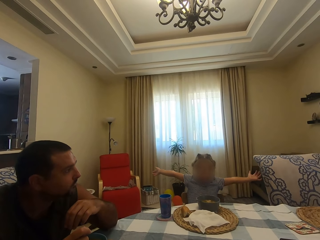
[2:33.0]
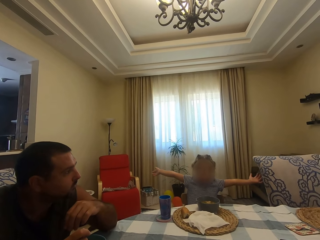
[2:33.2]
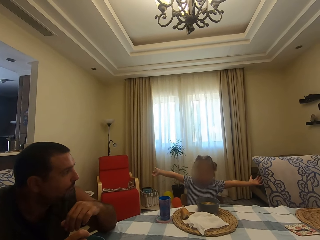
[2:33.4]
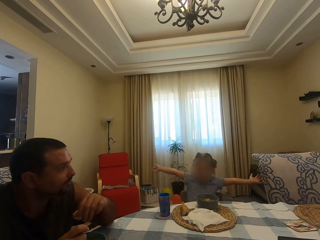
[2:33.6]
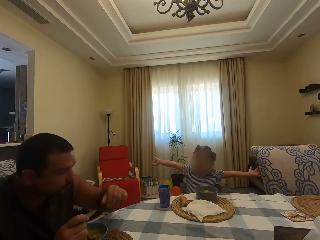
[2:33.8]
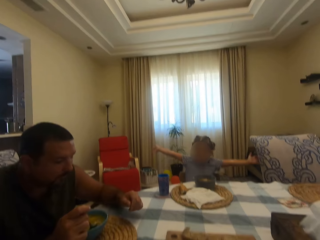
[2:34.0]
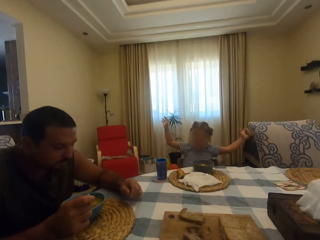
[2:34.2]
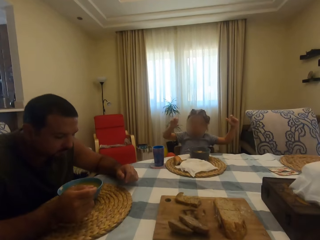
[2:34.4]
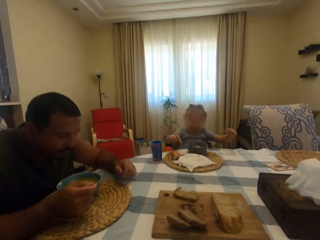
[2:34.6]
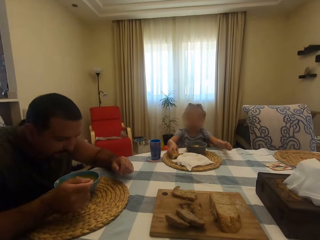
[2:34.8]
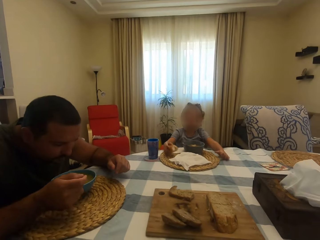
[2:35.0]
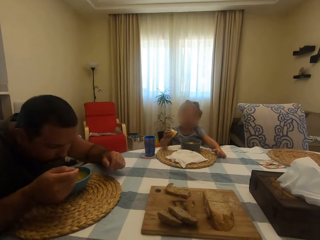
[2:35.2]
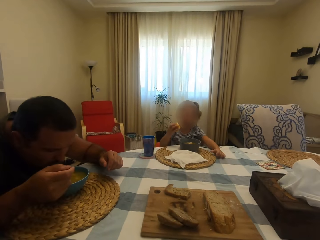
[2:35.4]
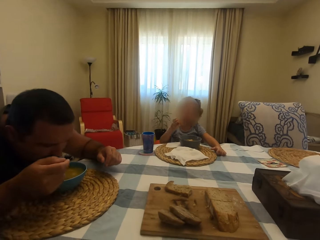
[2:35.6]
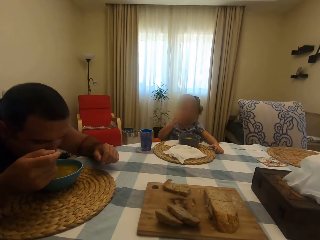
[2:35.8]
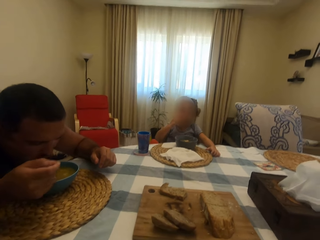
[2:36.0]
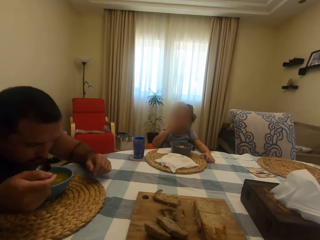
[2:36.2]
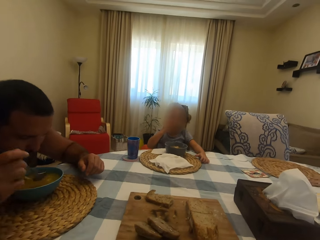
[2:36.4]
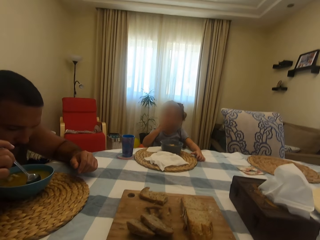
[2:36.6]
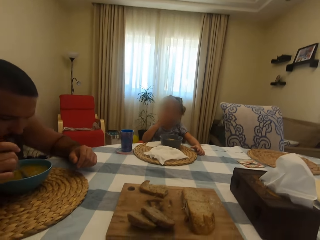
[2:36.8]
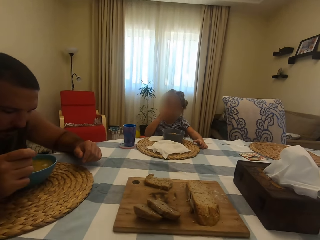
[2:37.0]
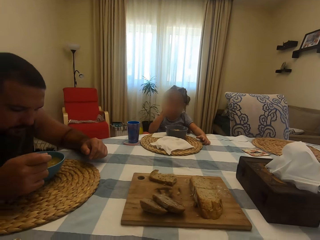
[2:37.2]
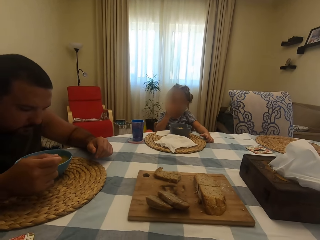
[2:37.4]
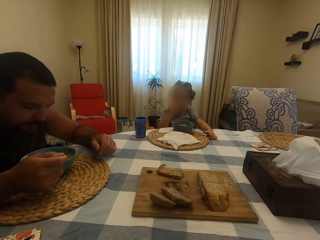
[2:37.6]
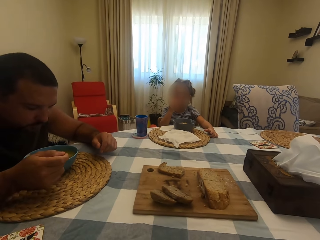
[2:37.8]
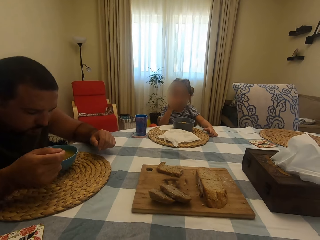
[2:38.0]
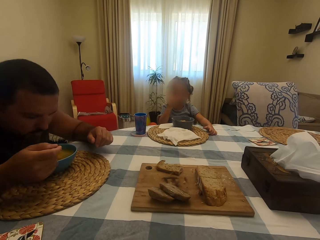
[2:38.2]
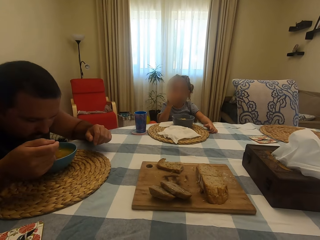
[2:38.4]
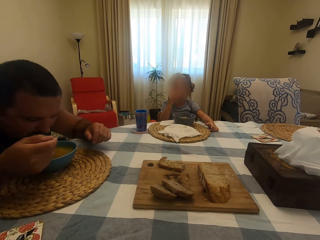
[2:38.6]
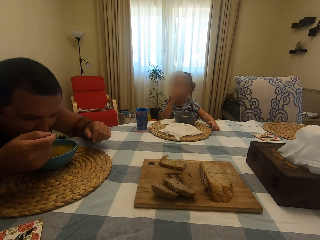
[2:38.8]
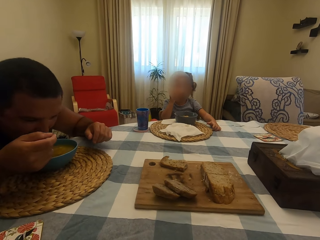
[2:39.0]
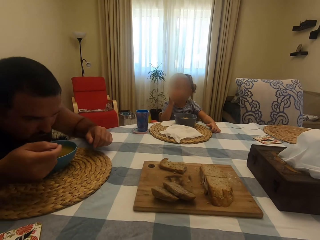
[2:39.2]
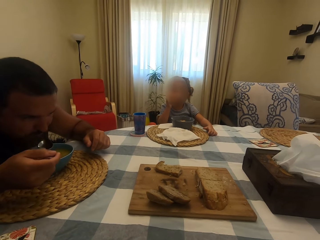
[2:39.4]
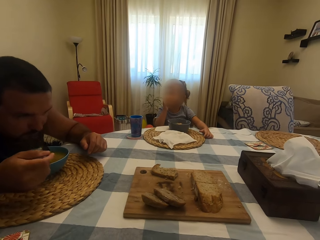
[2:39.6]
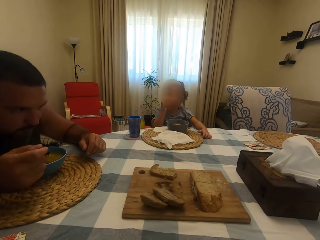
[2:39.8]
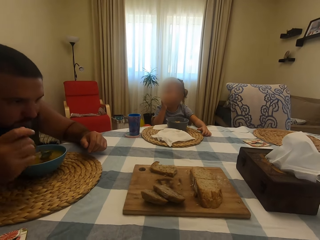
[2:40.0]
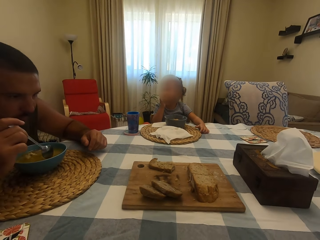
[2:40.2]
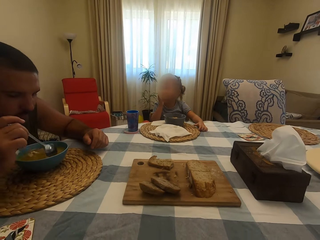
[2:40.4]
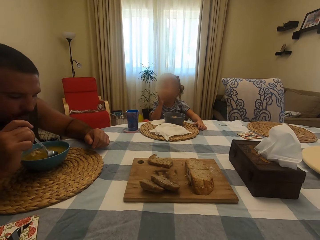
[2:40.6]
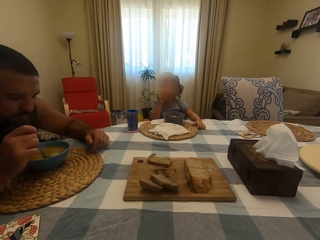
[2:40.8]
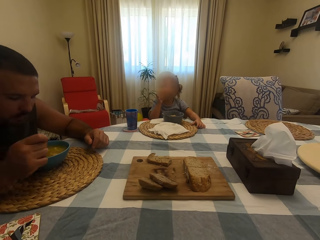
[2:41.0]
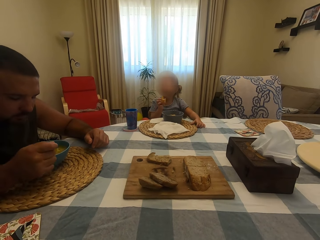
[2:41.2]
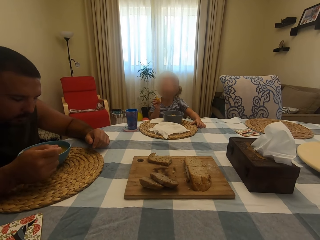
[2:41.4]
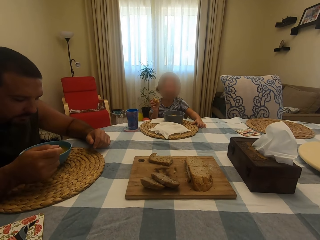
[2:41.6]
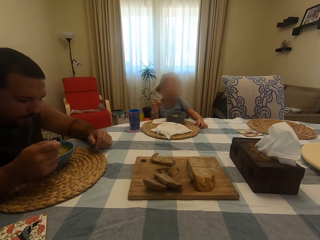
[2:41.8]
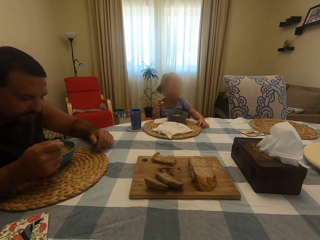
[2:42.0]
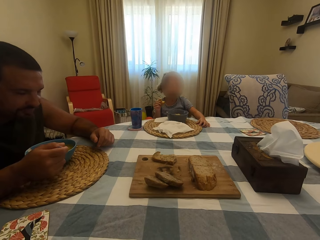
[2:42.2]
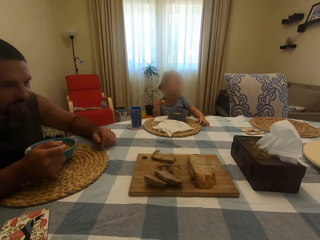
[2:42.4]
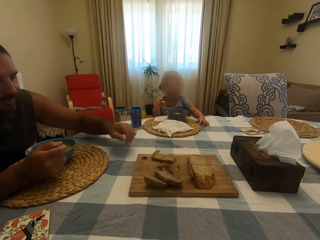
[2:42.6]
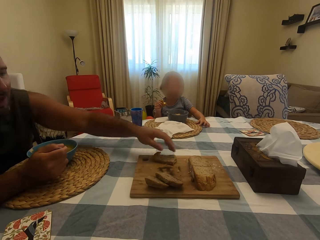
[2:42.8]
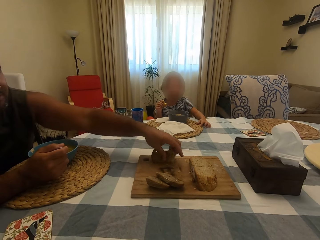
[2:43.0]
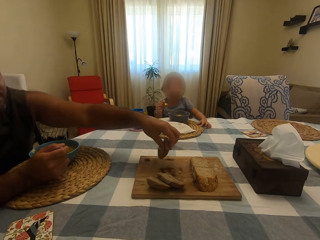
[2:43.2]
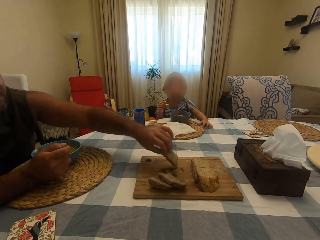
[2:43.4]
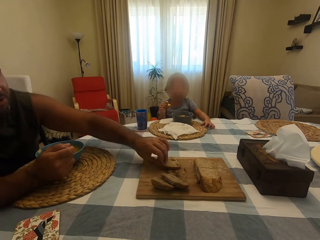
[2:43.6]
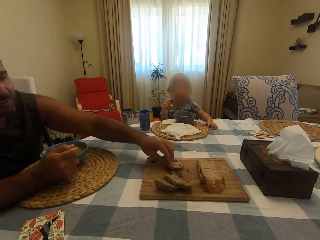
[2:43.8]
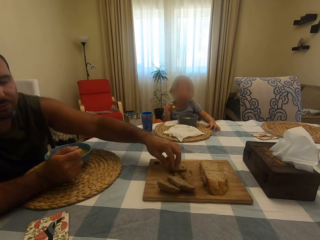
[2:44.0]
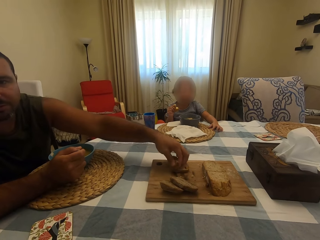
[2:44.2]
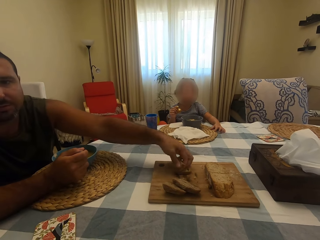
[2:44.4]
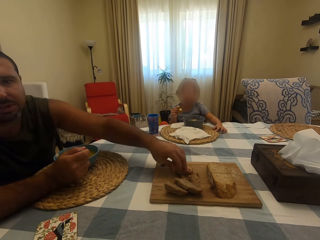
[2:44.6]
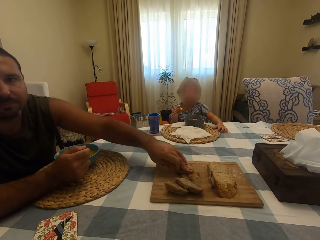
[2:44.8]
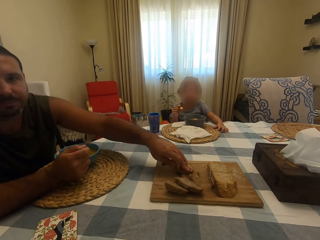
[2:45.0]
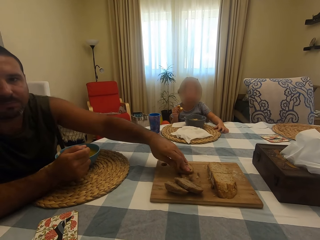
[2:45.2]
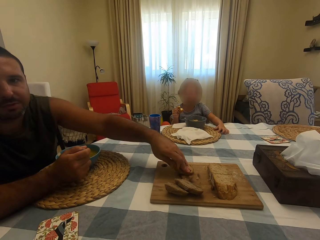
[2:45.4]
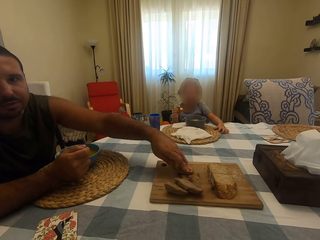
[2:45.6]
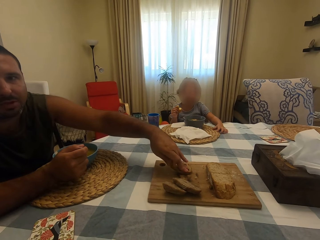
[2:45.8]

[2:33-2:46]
A man scoops soup with a spoon in a bowl. A girl picks something on the table. The man puts soup in his mouth with the spoon. The girl bites something. The man scoops soup with the spoon in the bowl. He puts soup in his mouth with the spoon. He scoops soup with the spoon in the bowl. The girl looks around. The man turns something on the board on the table, picks bread, and cuts something on the board on the table.

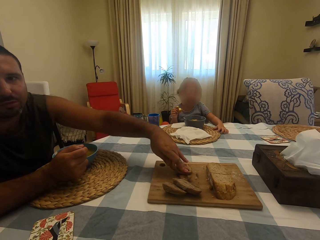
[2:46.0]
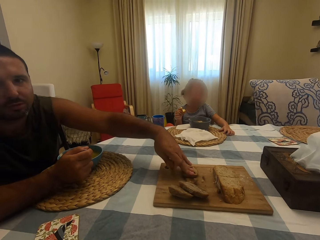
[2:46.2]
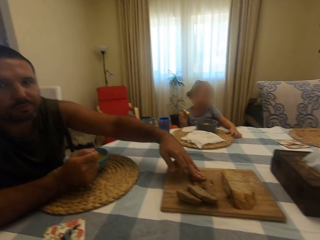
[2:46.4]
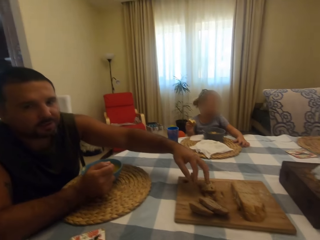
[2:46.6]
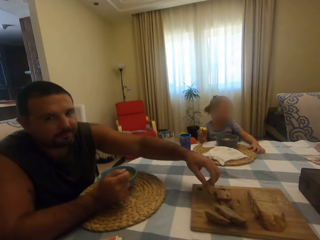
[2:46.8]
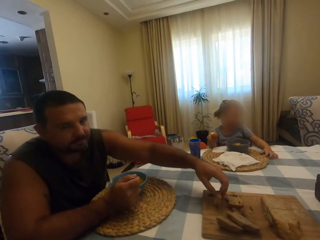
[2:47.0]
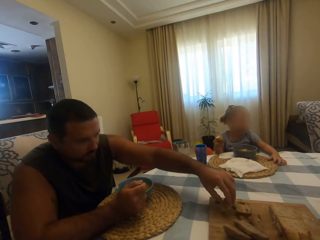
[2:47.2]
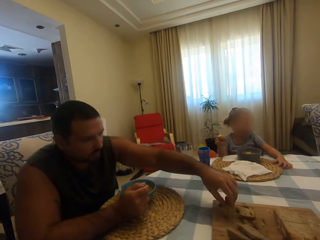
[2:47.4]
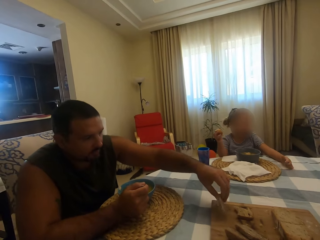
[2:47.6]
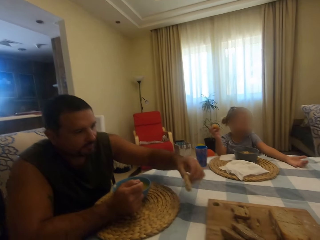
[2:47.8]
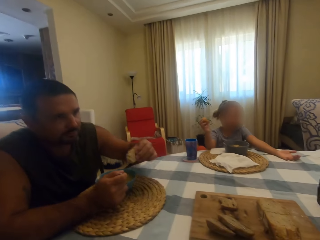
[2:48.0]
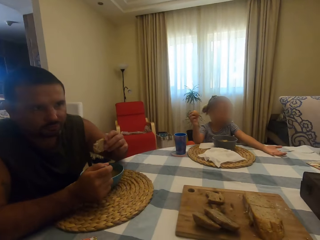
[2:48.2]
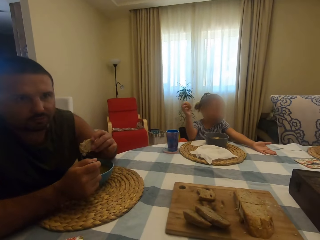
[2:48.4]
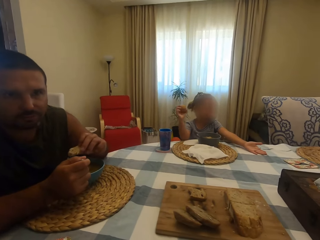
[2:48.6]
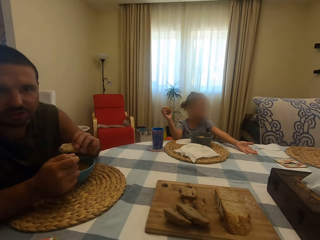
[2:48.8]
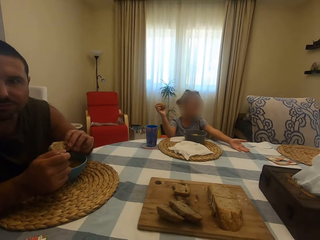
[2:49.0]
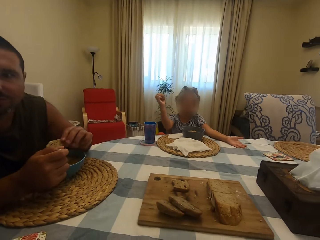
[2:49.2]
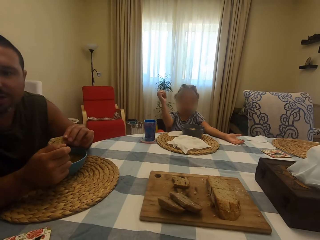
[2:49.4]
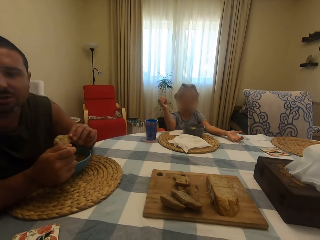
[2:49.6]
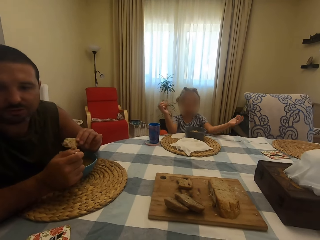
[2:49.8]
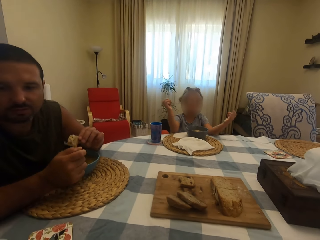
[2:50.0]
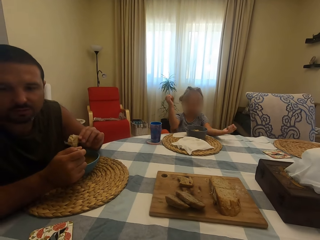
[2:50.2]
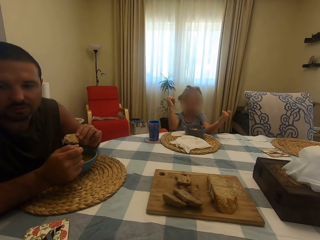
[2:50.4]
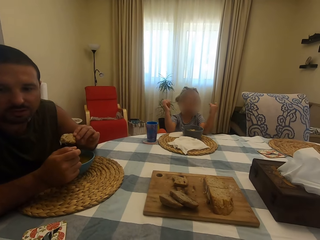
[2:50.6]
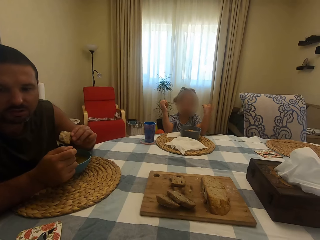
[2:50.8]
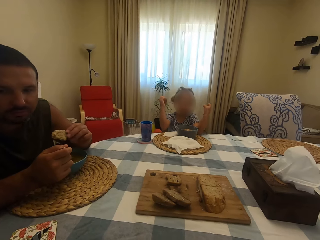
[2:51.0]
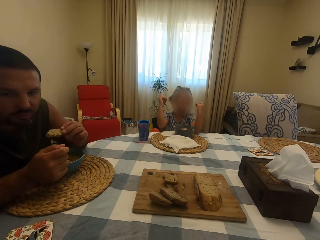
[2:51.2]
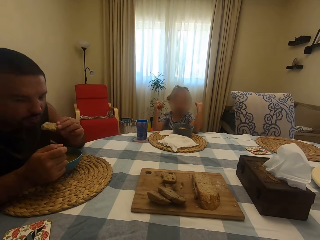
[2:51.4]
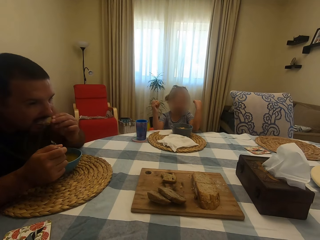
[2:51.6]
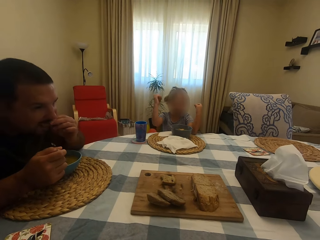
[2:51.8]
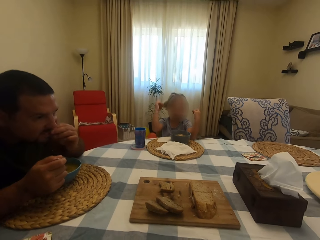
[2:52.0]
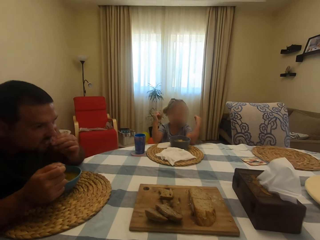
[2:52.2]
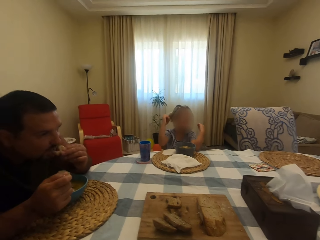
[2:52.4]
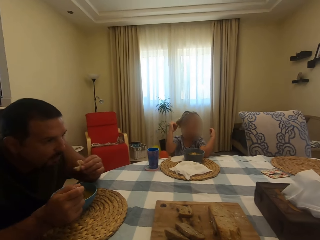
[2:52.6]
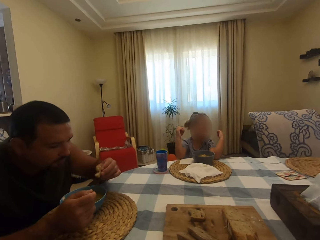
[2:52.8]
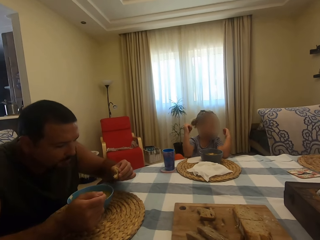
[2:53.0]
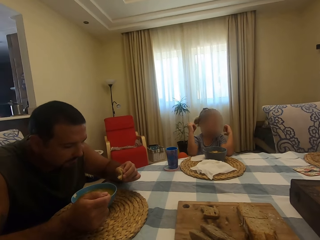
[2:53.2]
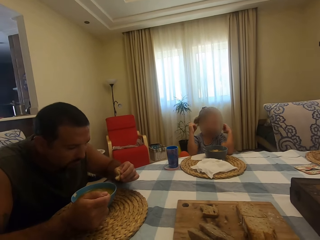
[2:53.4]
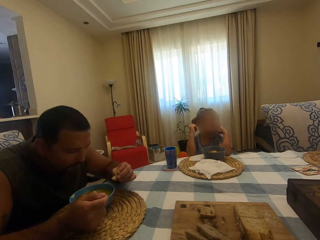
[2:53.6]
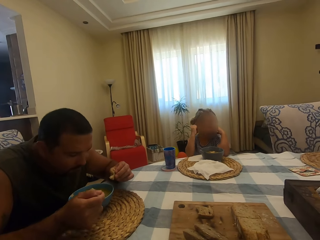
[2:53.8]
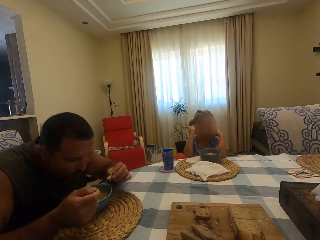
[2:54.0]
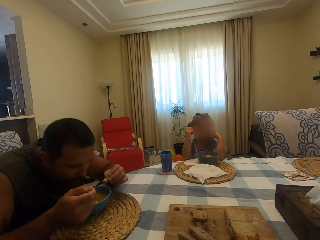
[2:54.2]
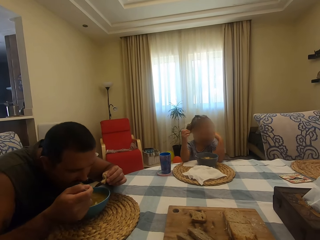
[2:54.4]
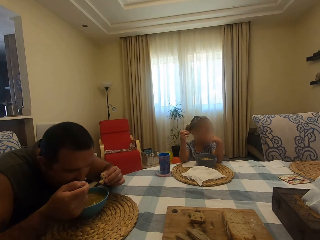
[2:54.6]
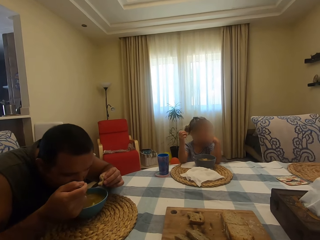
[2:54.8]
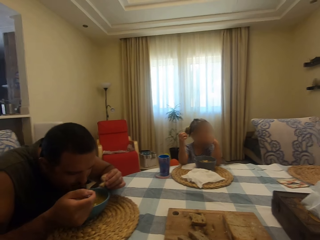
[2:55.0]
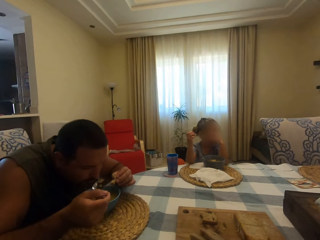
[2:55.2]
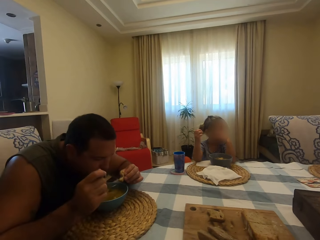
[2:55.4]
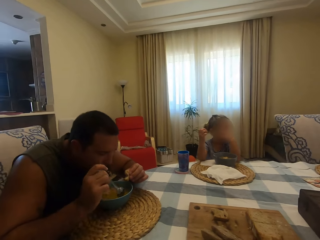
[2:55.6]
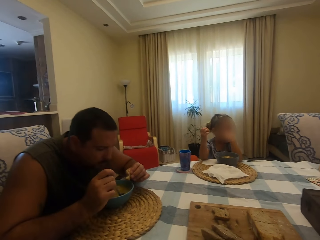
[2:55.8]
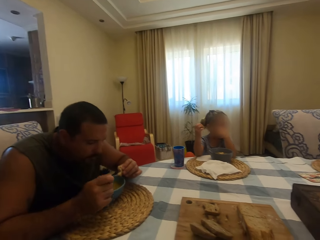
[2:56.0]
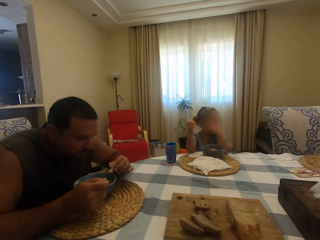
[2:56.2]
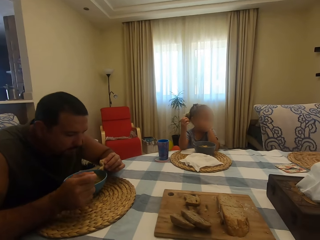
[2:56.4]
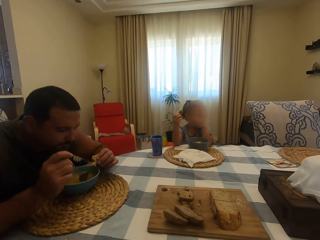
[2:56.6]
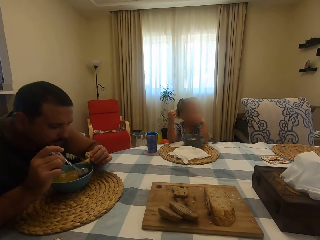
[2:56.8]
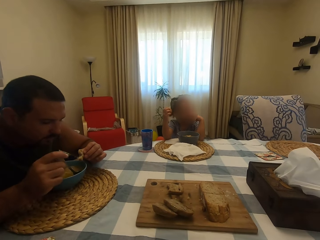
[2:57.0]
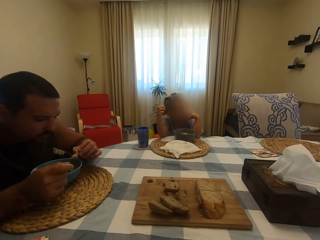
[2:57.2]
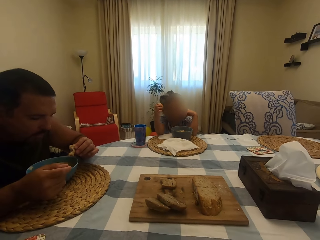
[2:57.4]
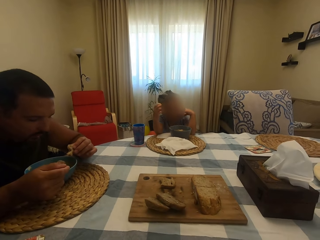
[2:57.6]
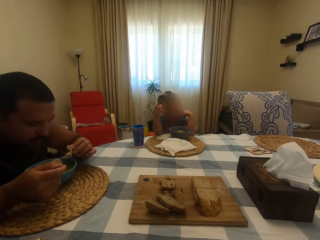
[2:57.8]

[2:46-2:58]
The camera wearer dialogues with a man. A girl moves her hands around. The man looks around. The man bites something. He chews his food, scoops meat with a spoon in a bowl, and puts meat in his mouth with the spoon. The girl touches her face. The man scoops meat with the spoon in the bowl. The girl moves around.
